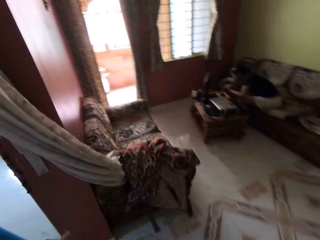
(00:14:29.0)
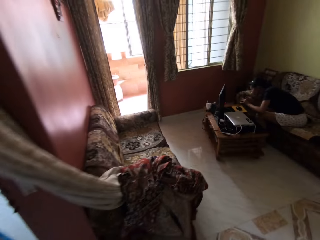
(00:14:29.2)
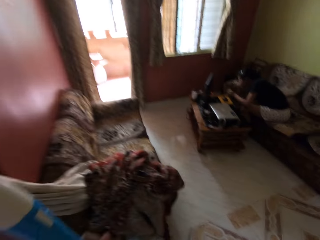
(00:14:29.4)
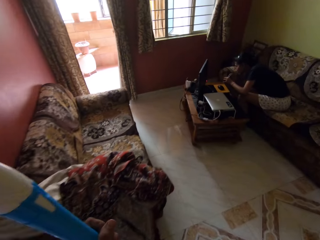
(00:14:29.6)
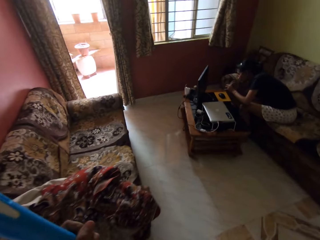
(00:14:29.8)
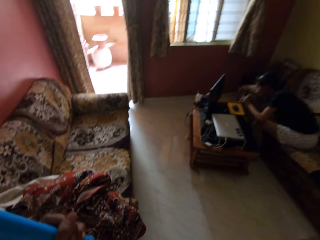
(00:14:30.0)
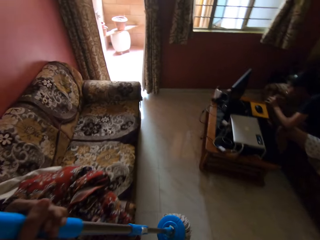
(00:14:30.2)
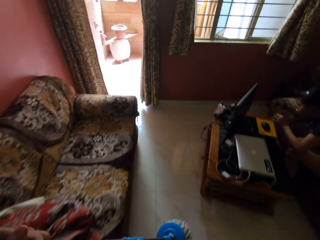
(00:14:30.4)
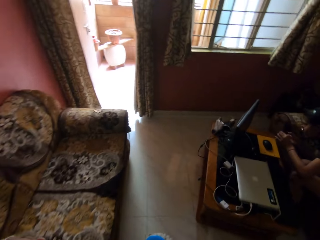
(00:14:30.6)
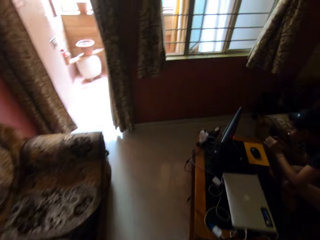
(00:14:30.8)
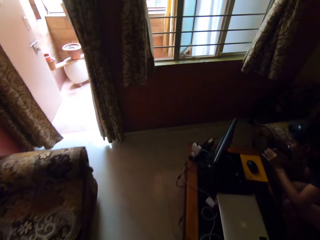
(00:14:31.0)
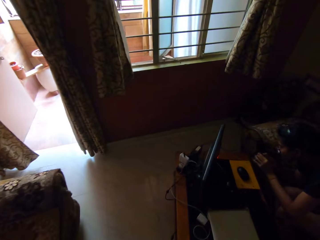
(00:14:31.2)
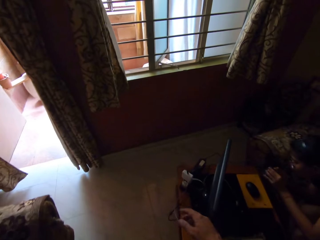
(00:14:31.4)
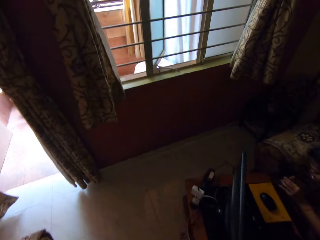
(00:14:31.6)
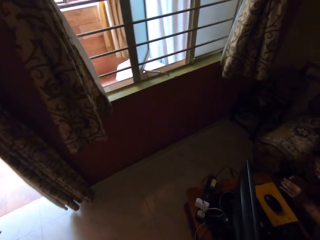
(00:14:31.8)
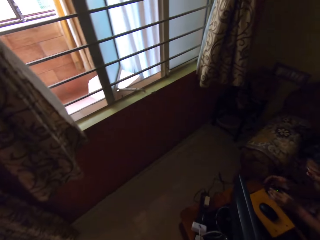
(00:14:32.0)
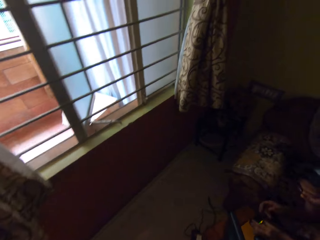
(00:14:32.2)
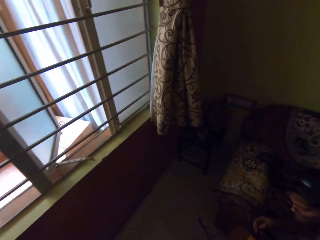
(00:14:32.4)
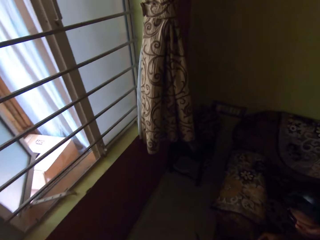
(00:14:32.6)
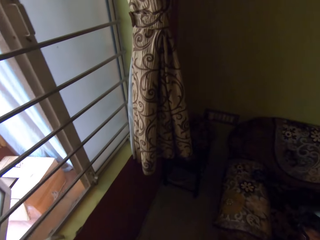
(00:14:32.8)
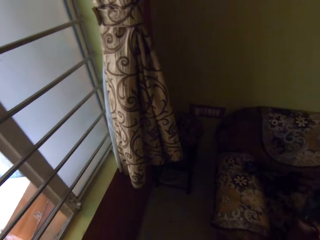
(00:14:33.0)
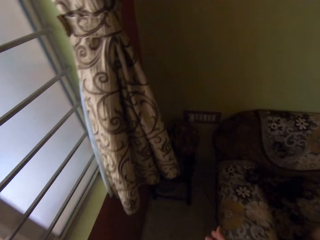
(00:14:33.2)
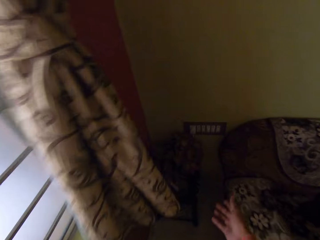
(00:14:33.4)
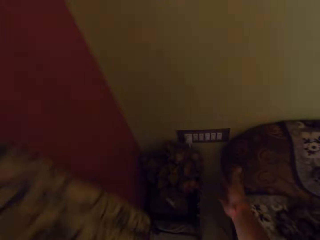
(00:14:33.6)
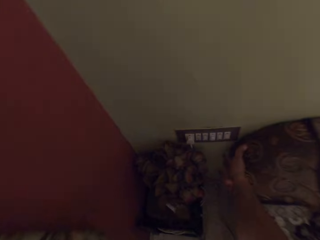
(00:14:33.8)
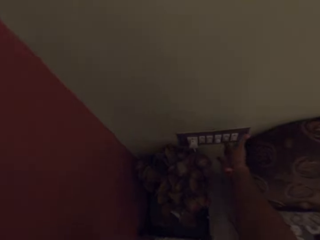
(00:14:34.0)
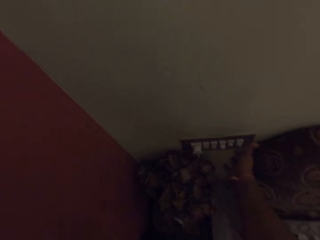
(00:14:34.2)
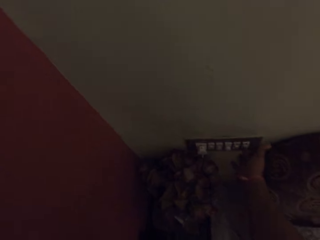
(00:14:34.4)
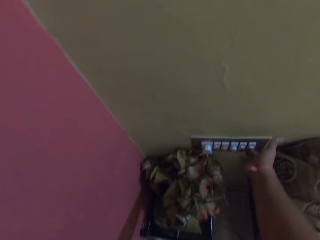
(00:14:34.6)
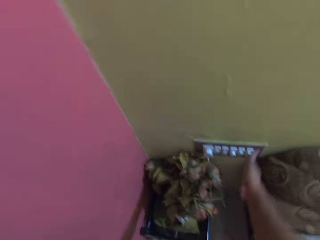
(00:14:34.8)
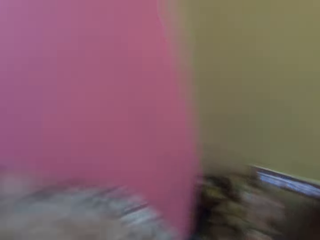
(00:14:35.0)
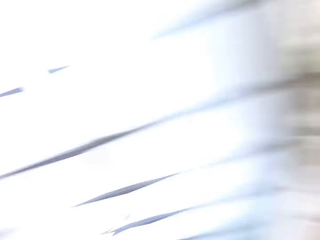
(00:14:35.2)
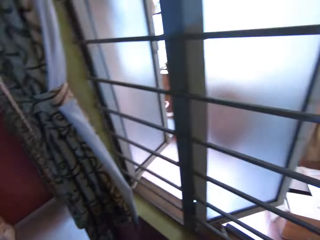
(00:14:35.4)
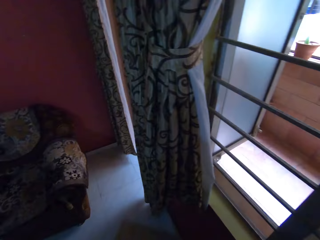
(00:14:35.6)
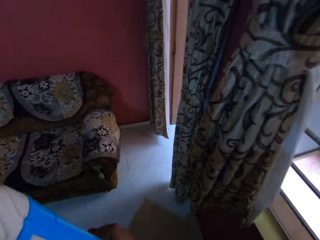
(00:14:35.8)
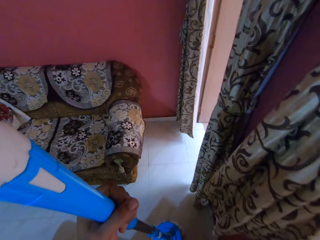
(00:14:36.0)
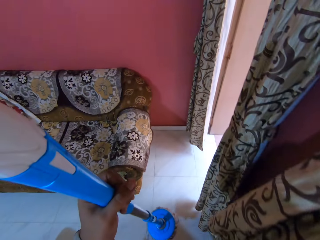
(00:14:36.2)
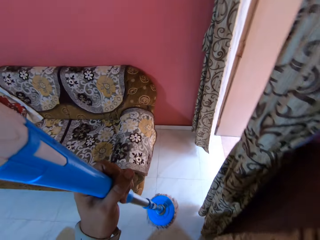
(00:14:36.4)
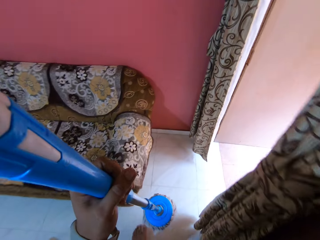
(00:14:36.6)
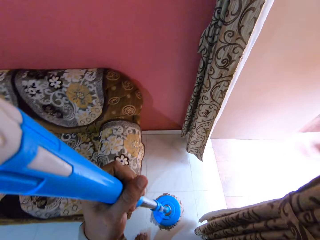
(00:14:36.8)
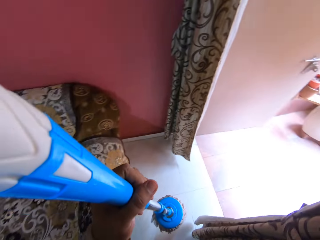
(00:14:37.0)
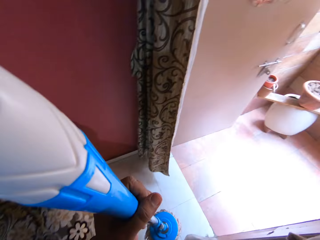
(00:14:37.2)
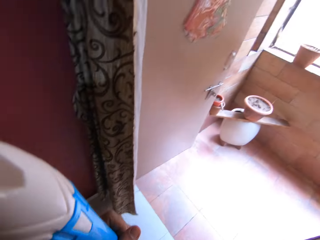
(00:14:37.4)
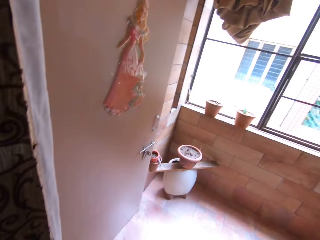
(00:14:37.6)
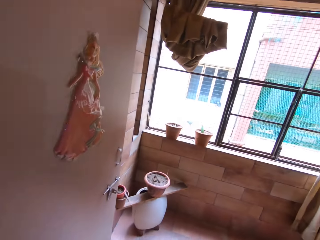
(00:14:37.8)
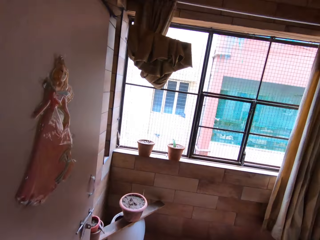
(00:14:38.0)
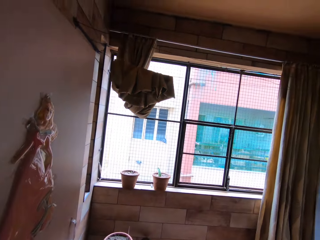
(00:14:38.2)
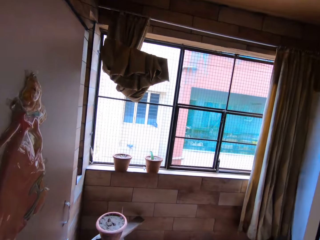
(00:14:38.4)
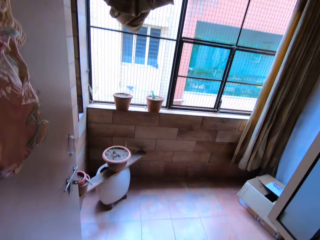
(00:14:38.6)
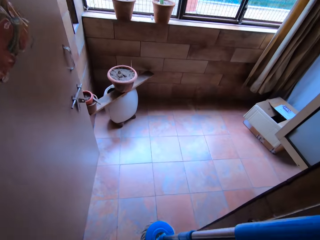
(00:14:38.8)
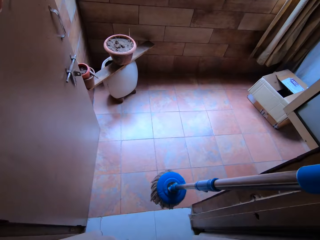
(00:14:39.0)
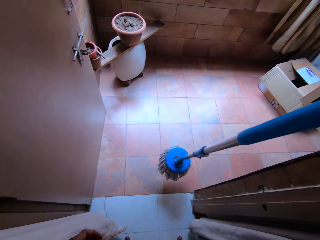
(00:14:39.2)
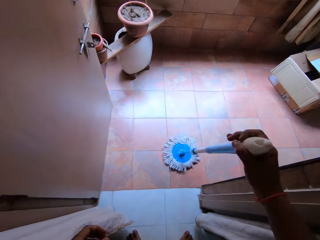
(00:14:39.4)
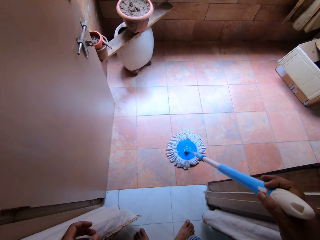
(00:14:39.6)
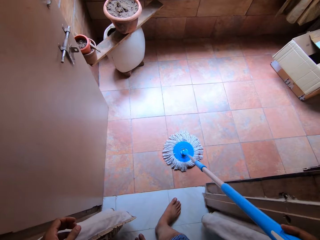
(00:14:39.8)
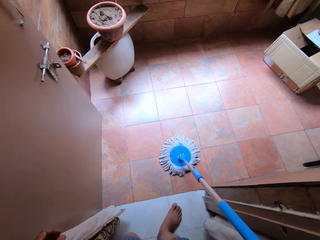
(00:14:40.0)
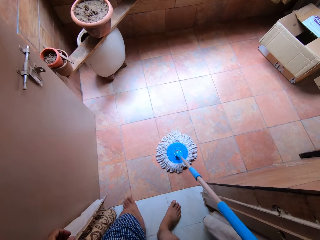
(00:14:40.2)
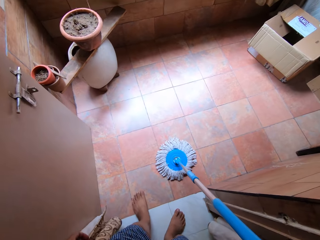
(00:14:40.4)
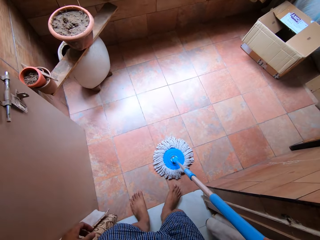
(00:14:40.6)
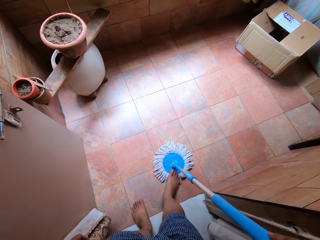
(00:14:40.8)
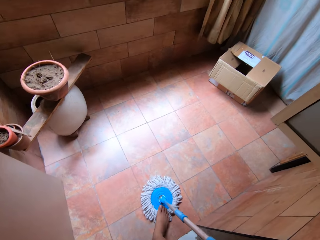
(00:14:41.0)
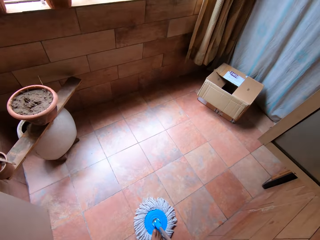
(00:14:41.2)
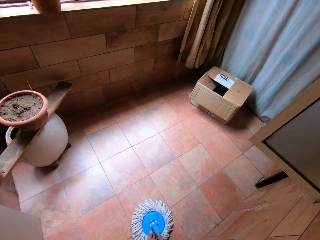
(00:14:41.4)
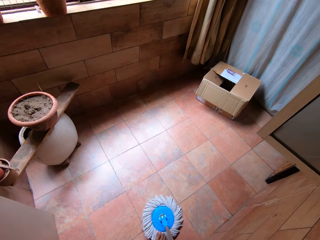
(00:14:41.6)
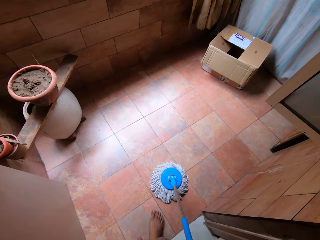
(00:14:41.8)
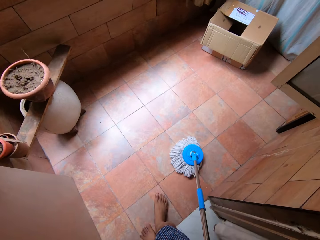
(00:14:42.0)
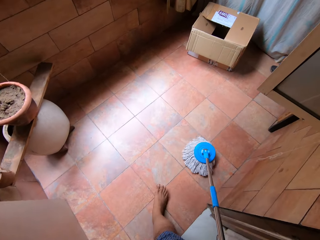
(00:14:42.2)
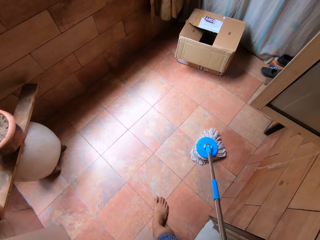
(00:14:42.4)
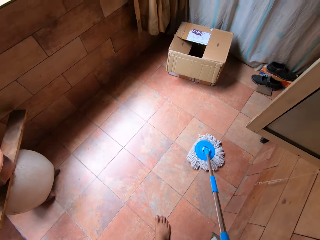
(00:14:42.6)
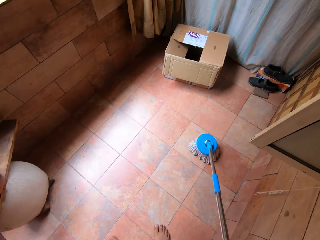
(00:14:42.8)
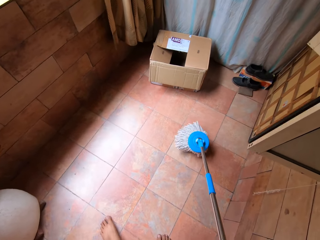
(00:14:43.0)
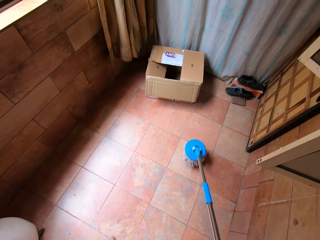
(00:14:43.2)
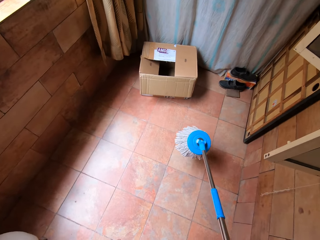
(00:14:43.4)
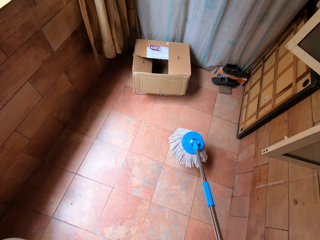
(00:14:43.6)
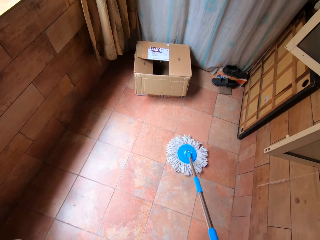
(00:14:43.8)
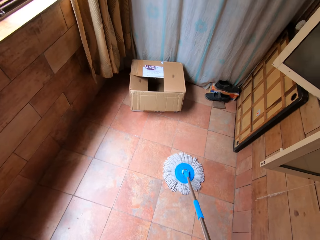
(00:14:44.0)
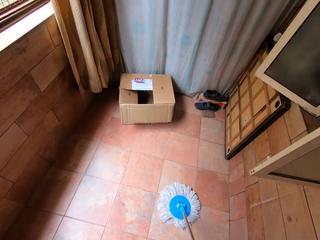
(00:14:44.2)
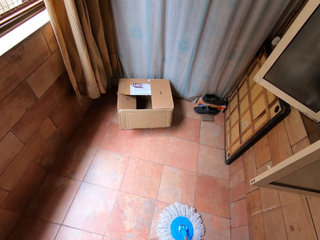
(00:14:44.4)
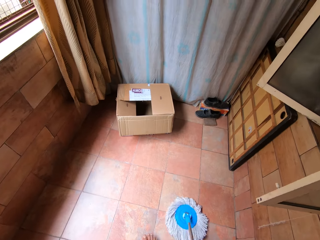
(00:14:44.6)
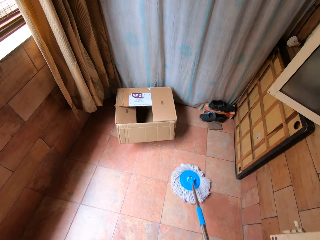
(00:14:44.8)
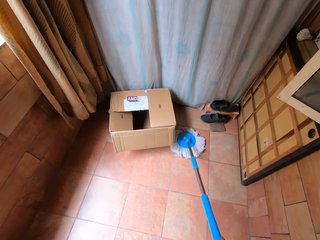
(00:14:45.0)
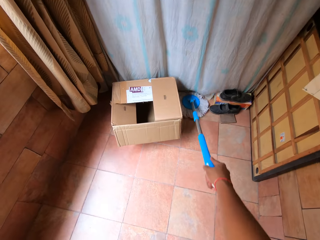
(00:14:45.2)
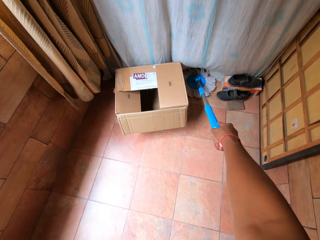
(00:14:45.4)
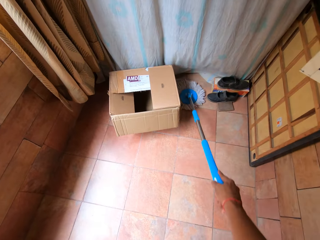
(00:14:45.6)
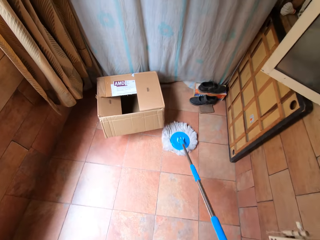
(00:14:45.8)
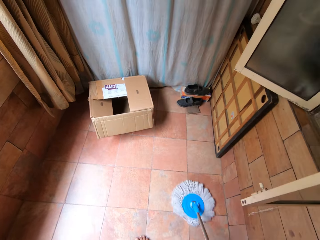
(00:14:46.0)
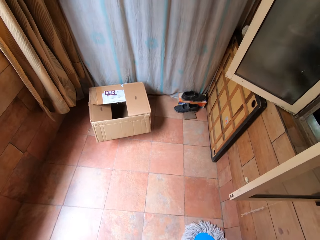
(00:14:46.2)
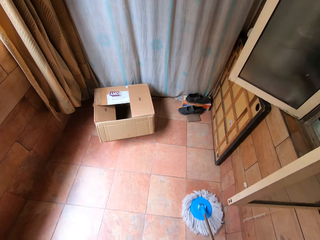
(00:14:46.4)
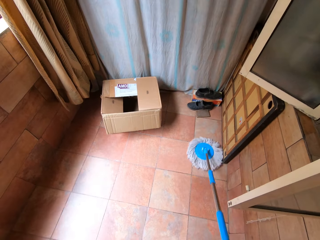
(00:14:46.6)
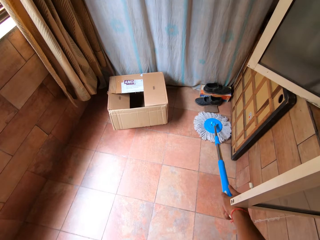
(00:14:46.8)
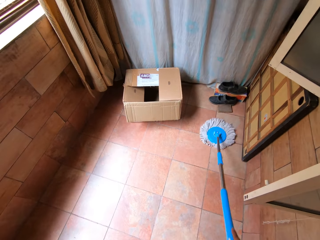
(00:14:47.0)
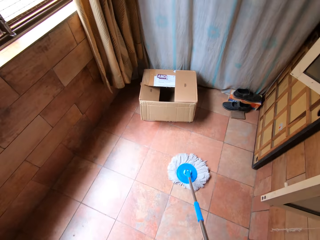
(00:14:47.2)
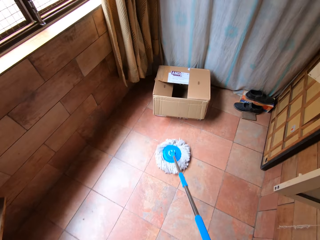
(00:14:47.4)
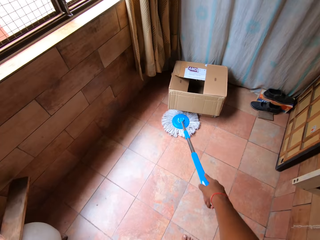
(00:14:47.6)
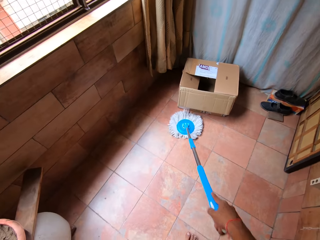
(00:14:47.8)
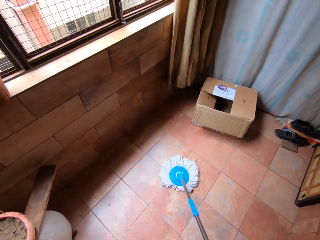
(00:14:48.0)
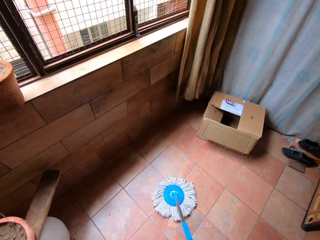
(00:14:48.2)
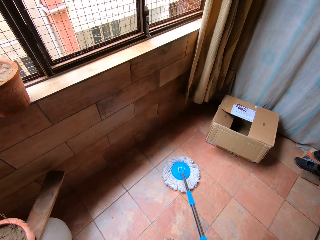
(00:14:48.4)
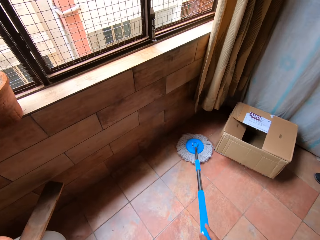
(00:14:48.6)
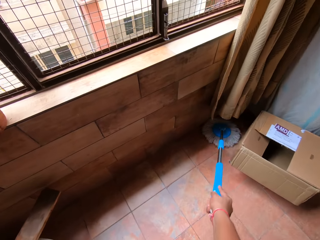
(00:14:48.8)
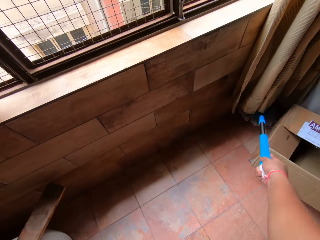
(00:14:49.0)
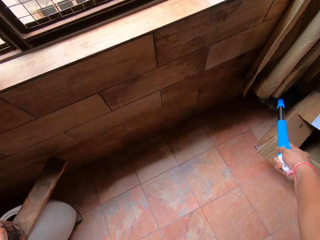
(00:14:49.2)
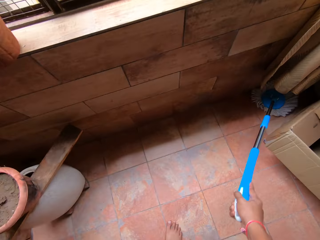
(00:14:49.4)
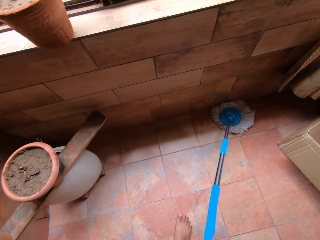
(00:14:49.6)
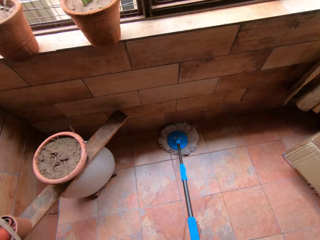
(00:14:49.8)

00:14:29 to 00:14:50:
The camera wearer turns on a light switch with his right hand. He walks in the house. He drops the mop on the floor with his right hand. He moves forward. He steps on the mop with his right leg. He moves the mop on the floor with his right hand. He lifts the mop. He places the mop on the floor. He cleans the floor with the mop in his right hand.
